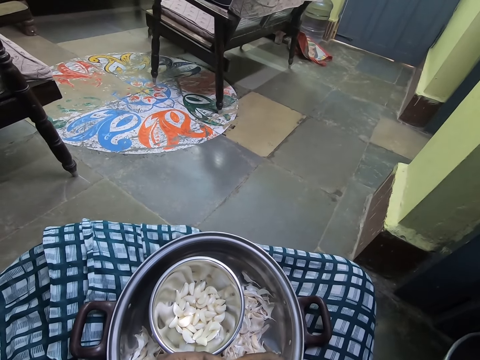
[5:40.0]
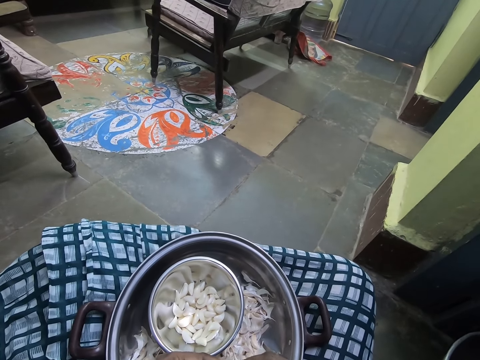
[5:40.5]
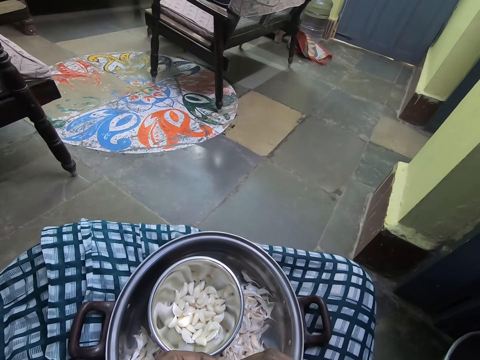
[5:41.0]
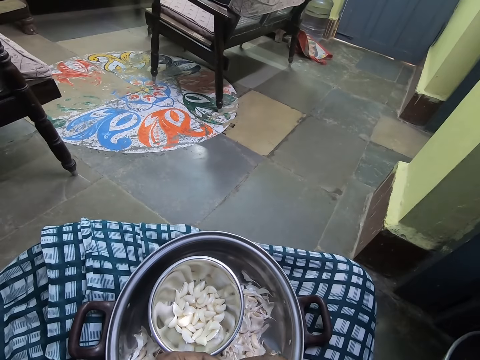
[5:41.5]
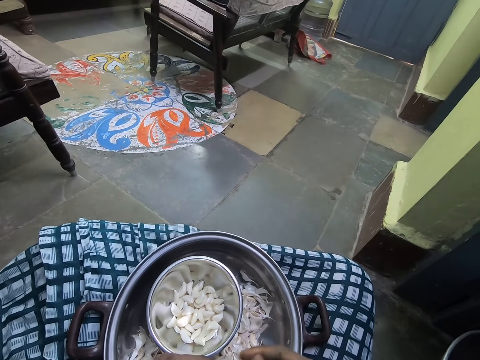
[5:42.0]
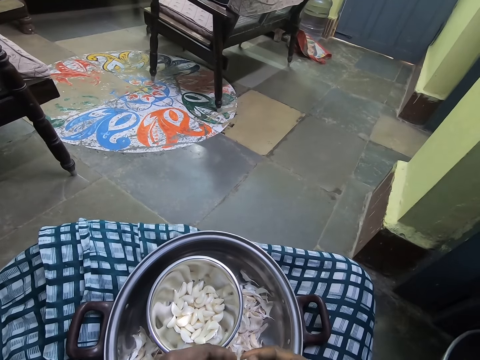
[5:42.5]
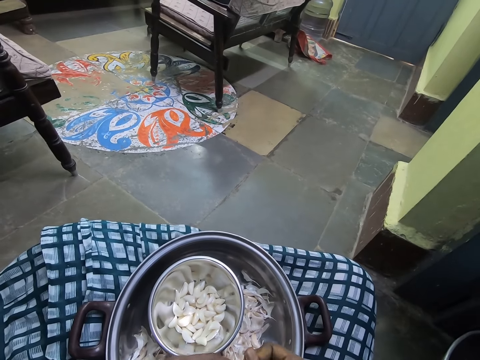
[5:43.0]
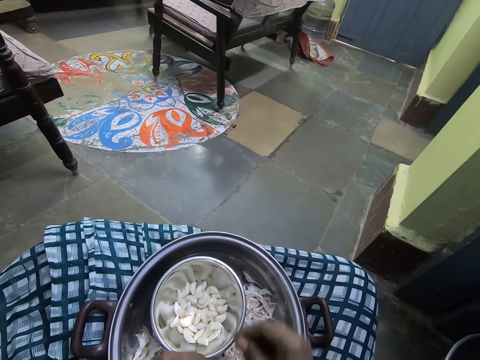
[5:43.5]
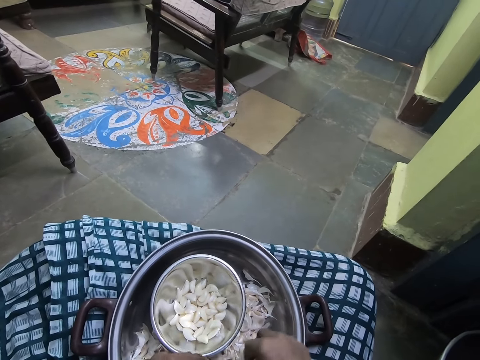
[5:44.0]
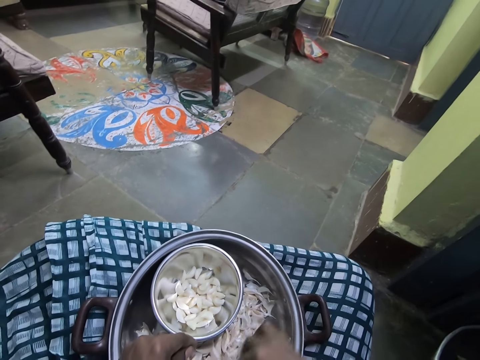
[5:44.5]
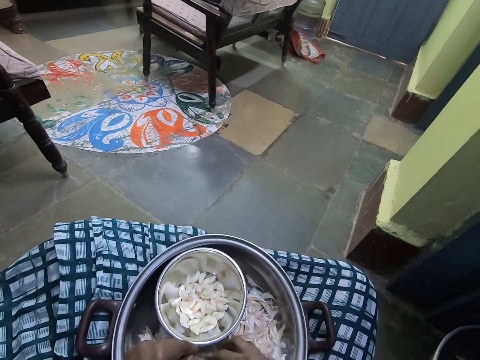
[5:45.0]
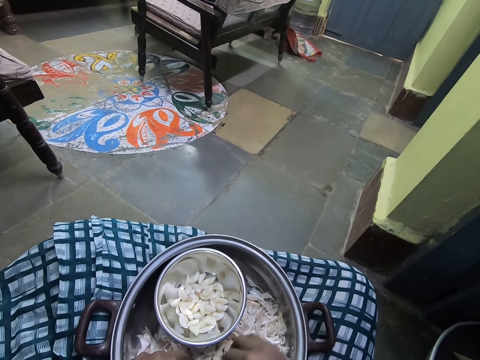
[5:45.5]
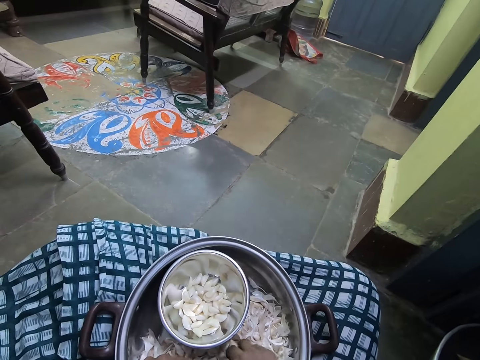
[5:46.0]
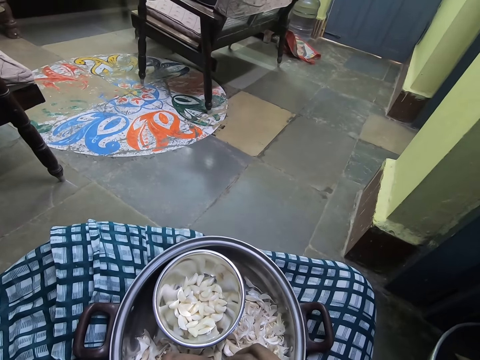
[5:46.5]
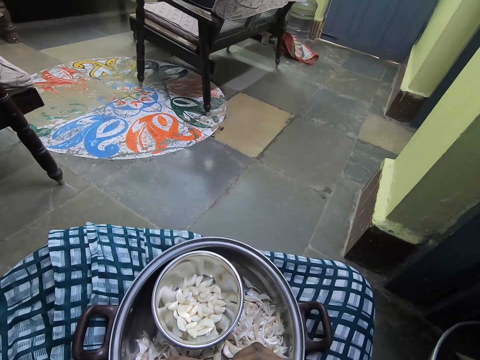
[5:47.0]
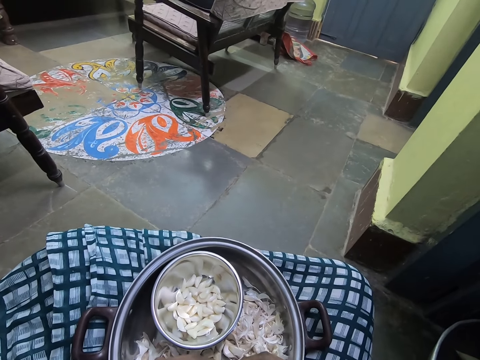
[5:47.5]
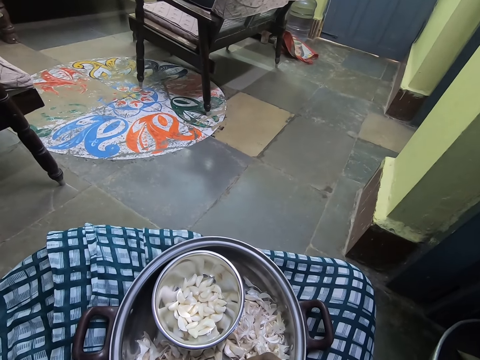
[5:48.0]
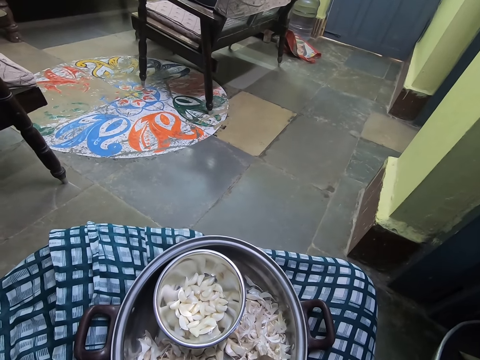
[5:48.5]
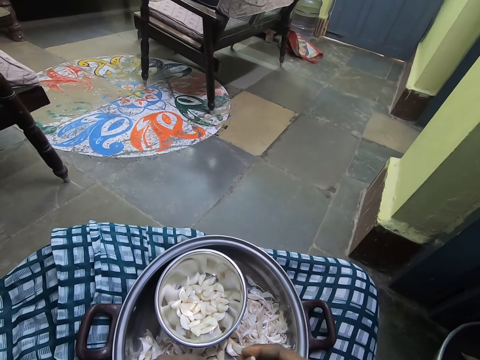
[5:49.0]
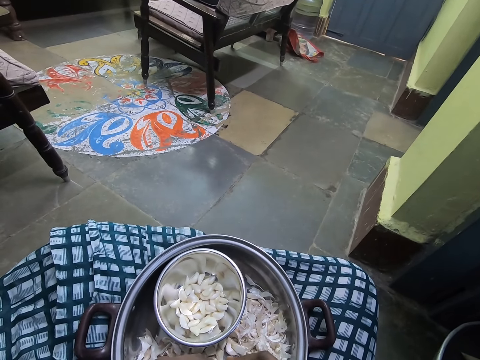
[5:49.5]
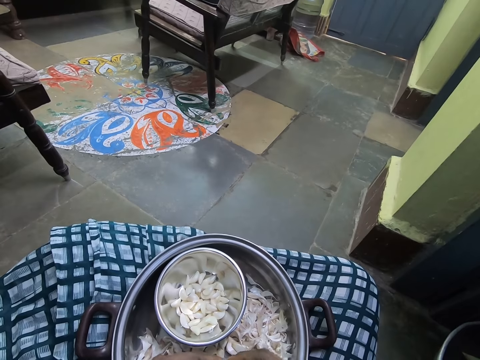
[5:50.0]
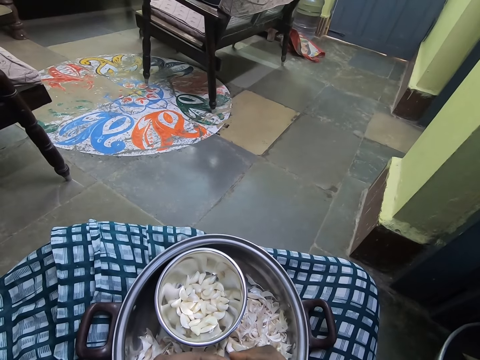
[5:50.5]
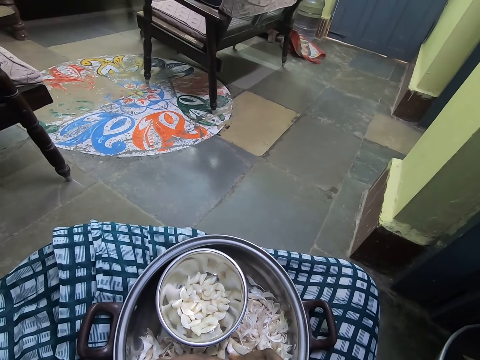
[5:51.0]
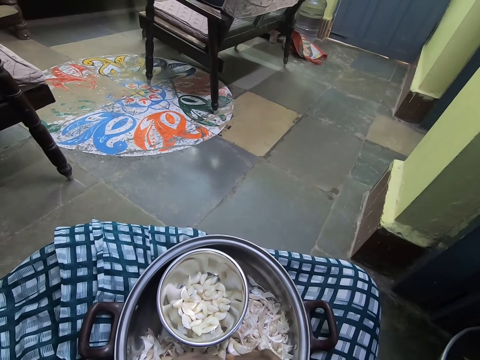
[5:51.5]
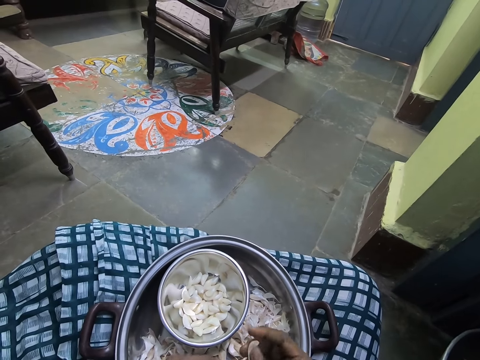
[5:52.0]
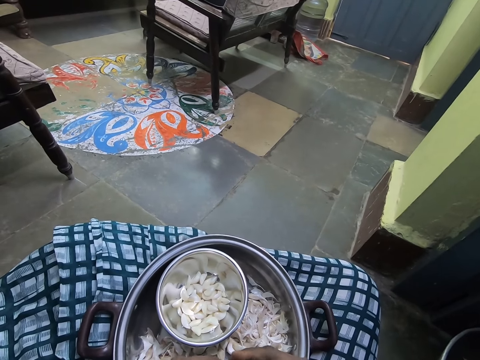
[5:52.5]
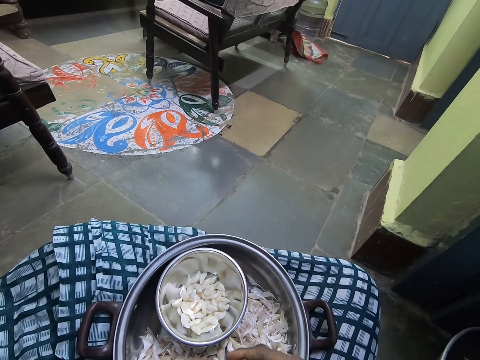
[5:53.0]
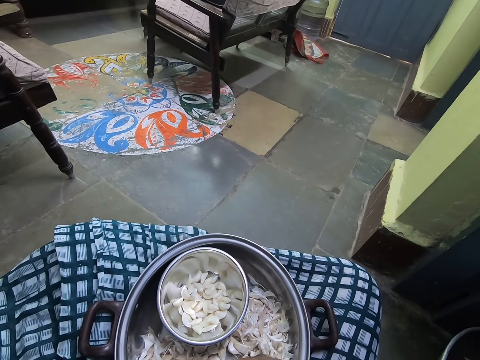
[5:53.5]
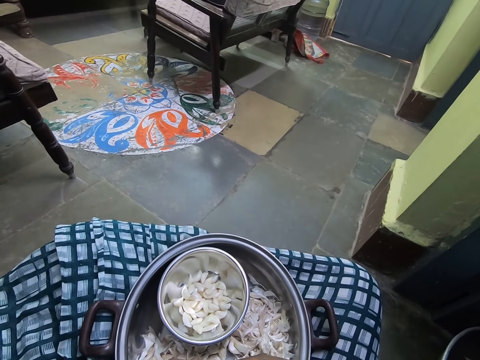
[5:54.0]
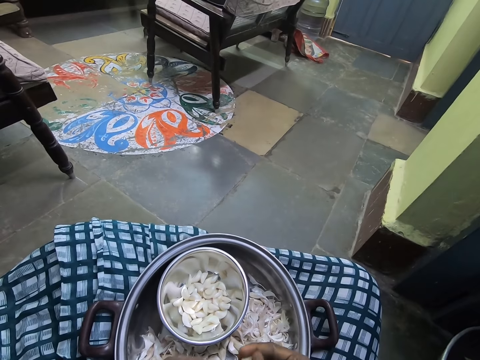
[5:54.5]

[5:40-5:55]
The camera wearer throws a garlic in the bowl. They push the bowl, search for a garlic in the pot, and pick up a garlic from the pot. They peel the garlic with both hands.

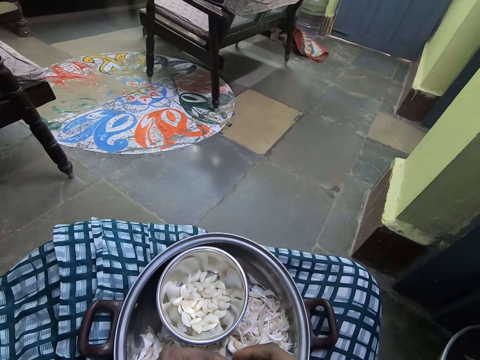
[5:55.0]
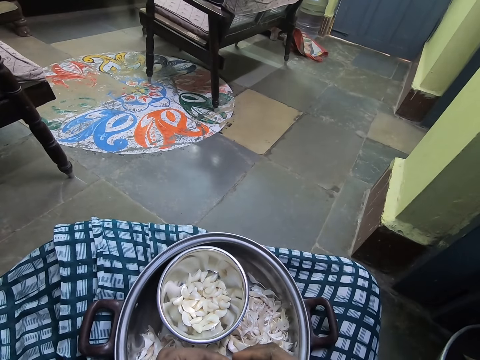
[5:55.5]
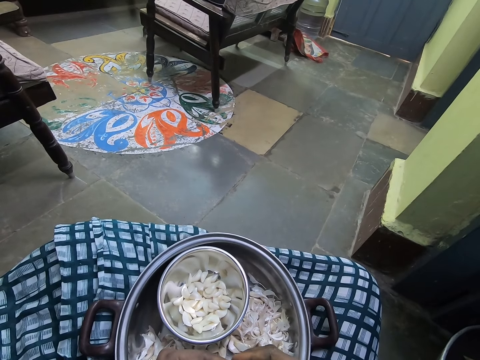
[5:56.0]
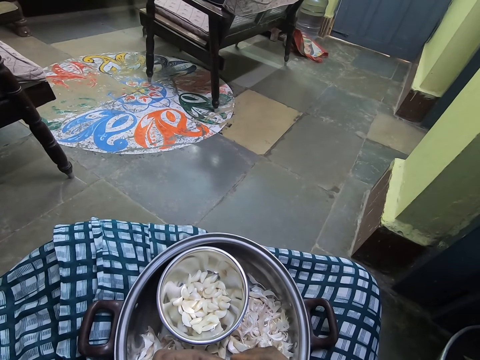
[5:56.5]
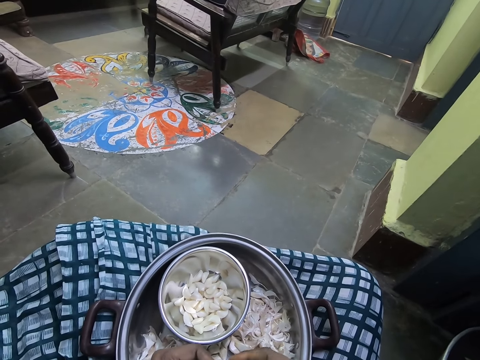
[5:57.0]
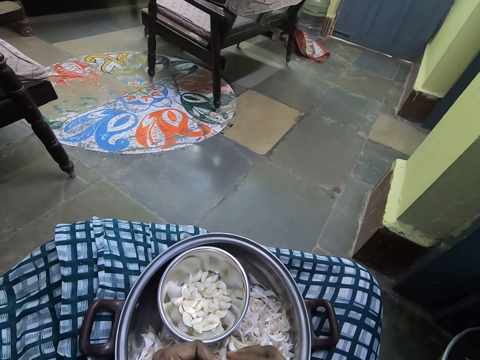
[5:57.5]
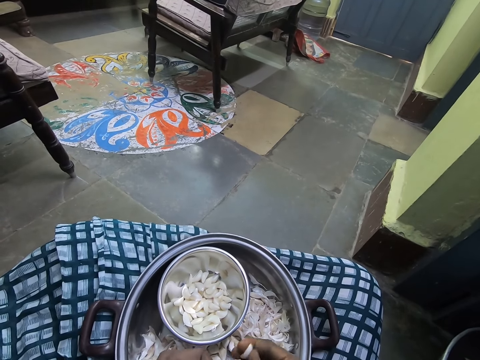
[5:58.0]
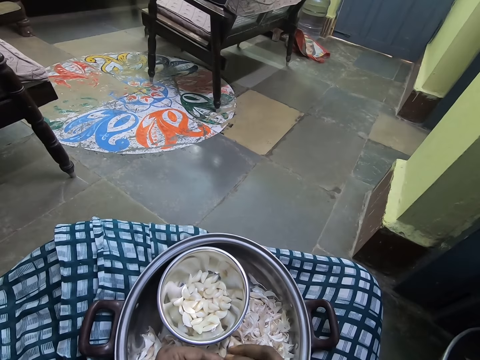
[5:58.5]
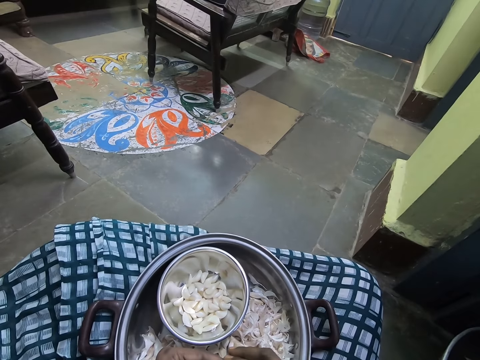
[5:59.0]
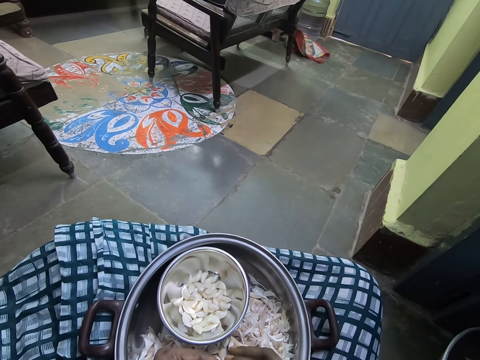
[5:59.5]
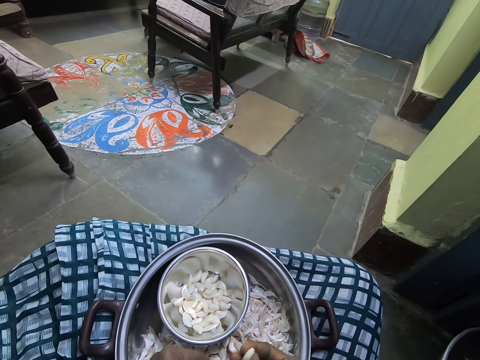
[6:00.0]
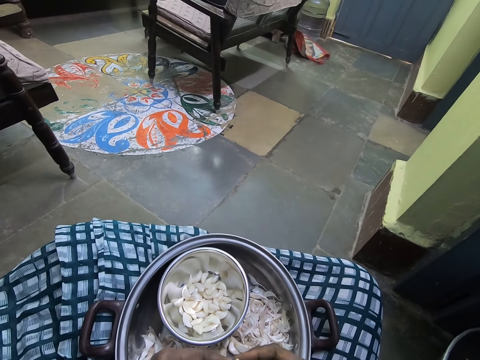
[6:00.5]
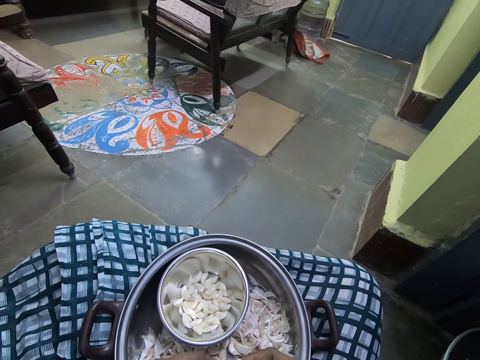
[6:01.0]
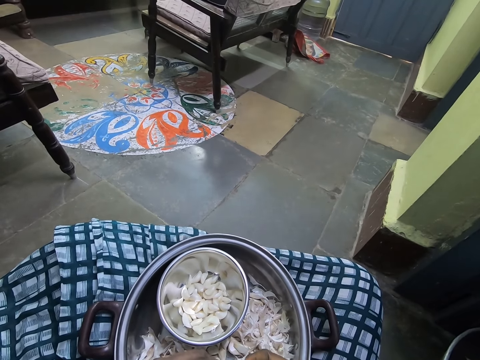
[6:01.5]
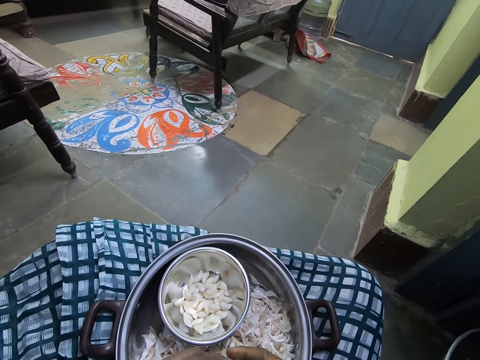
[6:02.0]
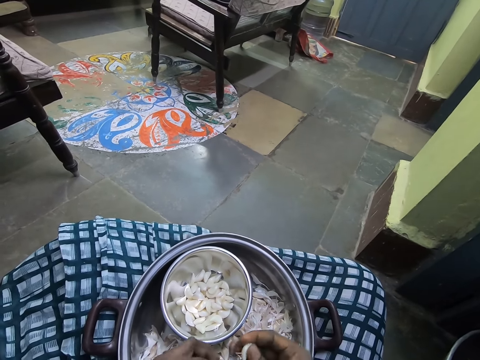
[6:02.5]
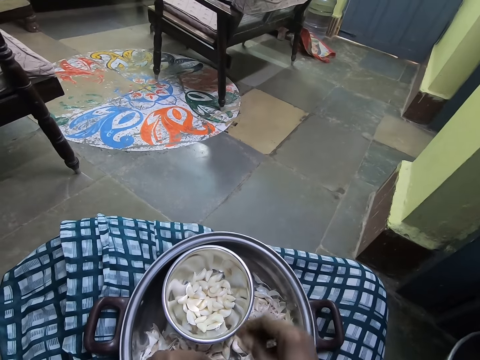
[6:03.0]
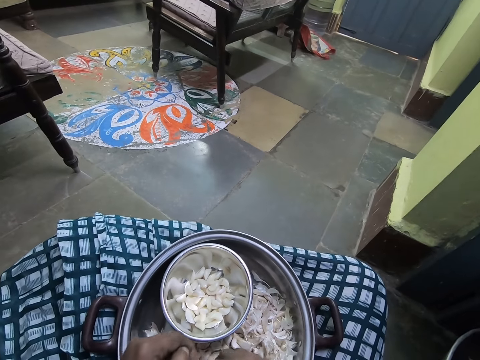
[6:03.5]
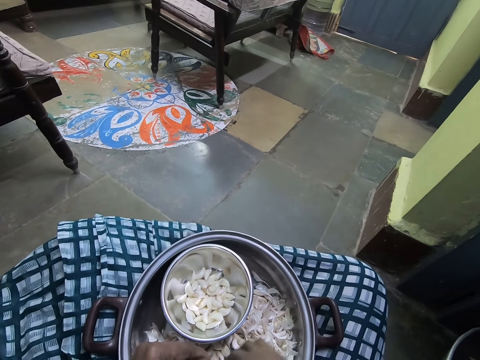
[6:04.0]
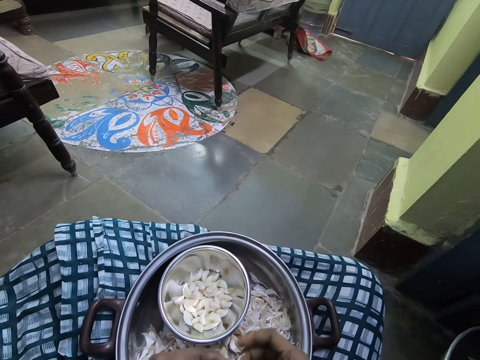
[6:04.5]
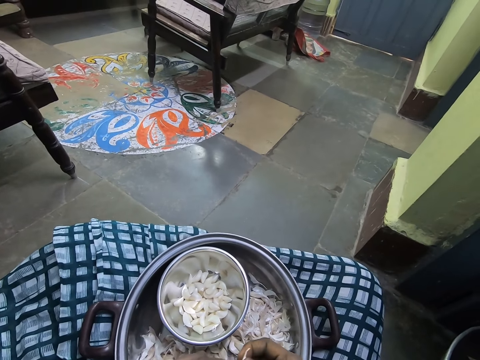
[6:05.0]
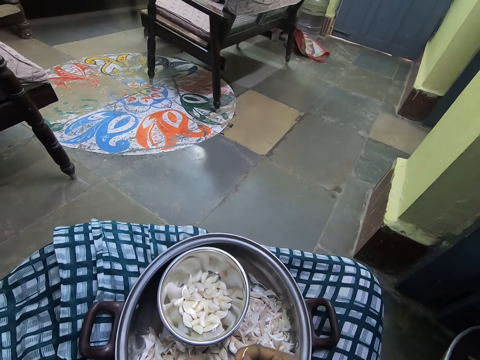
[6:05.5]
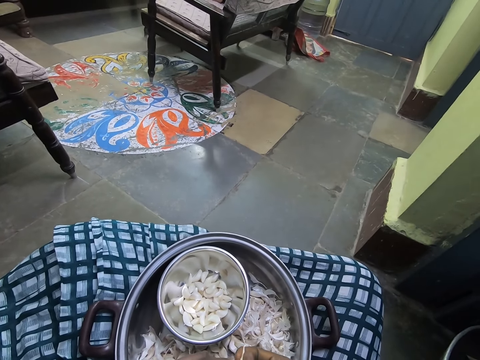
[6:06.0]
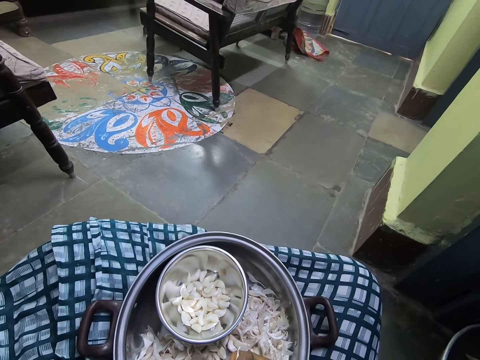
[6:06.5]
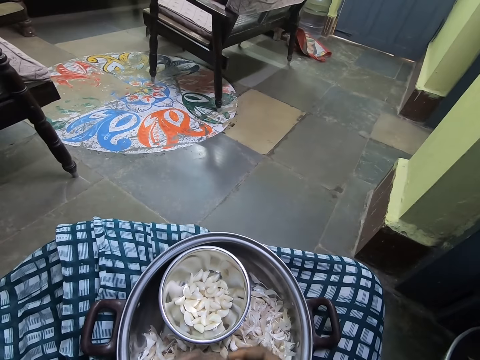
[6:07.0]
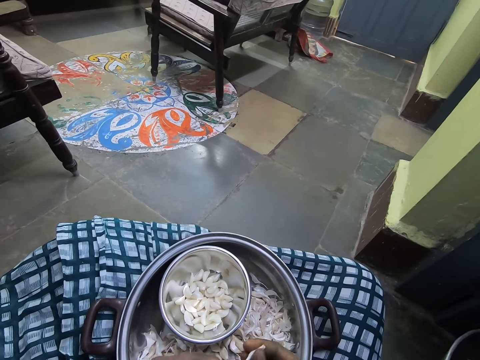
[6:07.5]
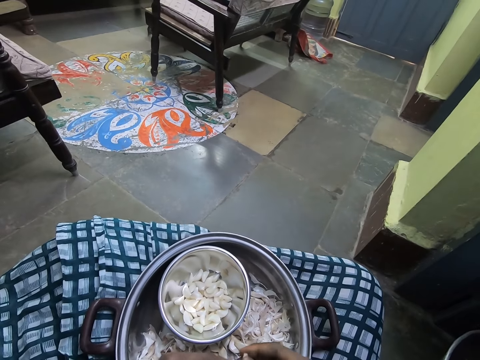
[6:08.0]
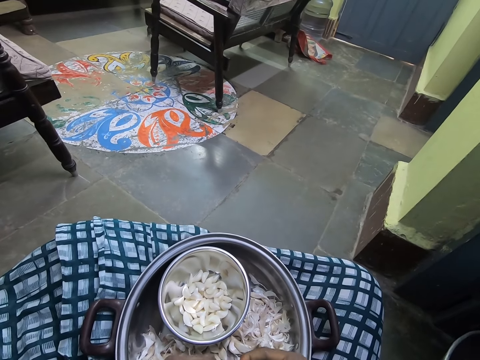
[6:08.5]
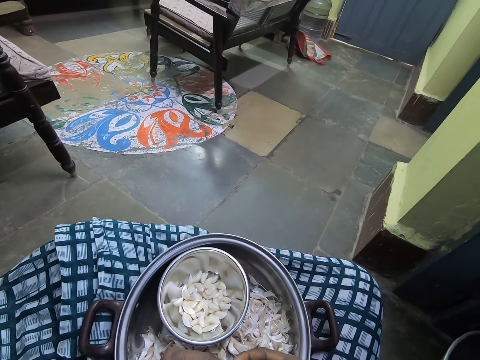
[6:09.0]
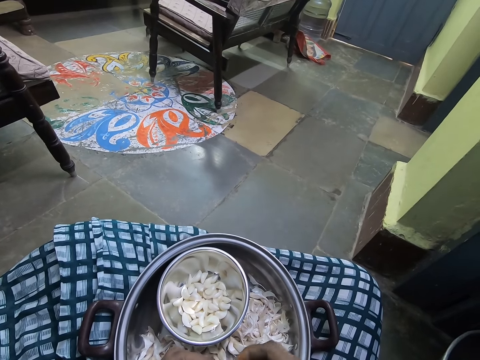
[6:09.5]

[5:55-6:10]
The camera wearer throws a garlic in the bowl. They pick up a garlic from the pot. They peel the garlic with both hands.
